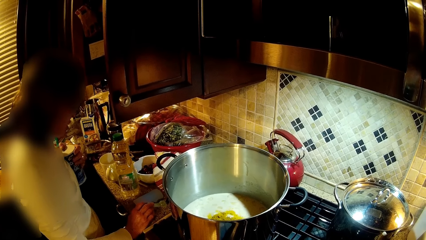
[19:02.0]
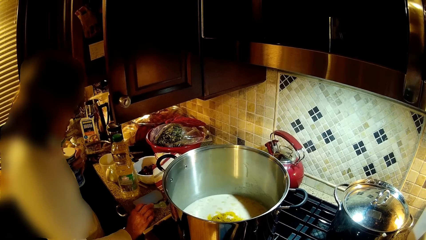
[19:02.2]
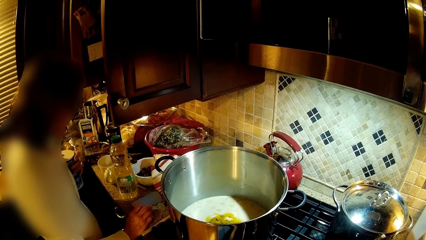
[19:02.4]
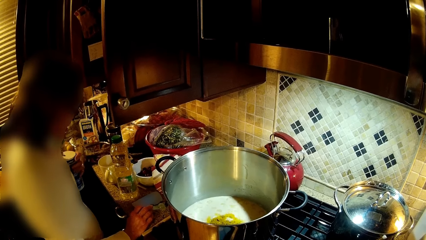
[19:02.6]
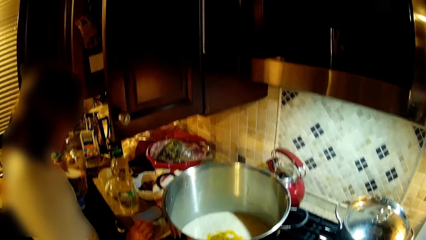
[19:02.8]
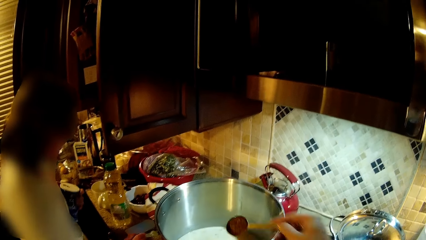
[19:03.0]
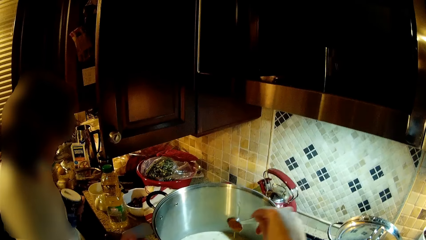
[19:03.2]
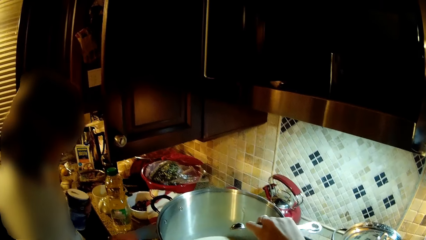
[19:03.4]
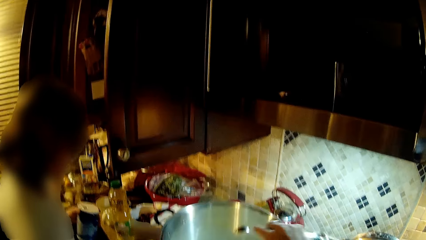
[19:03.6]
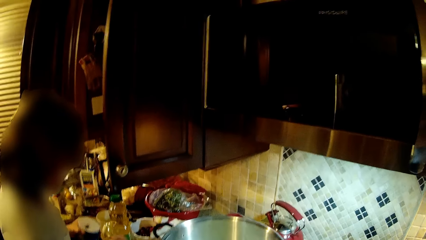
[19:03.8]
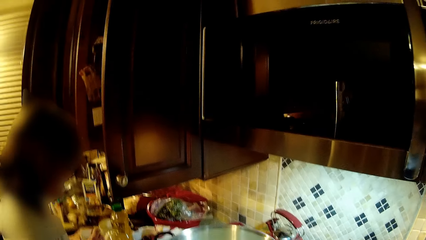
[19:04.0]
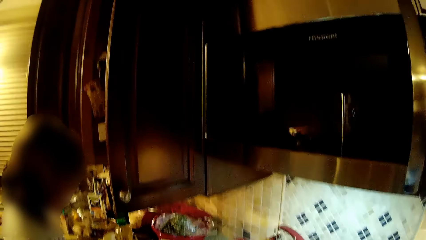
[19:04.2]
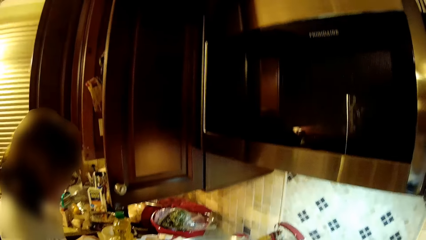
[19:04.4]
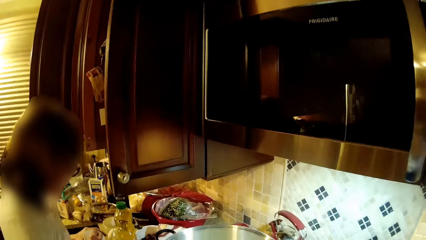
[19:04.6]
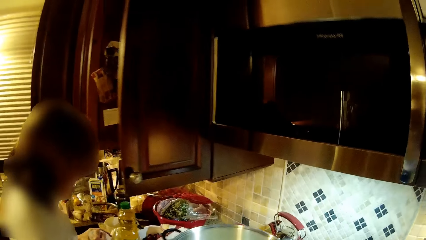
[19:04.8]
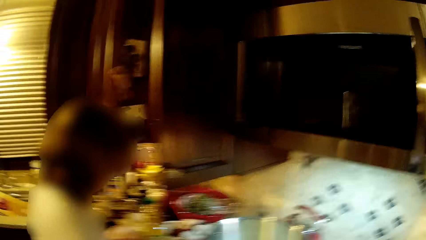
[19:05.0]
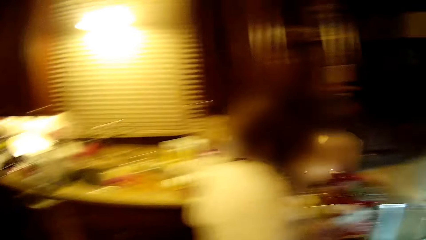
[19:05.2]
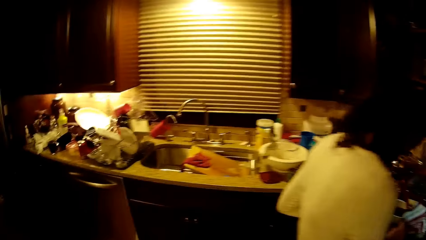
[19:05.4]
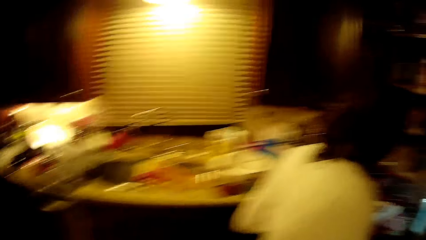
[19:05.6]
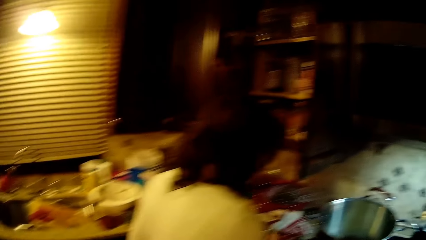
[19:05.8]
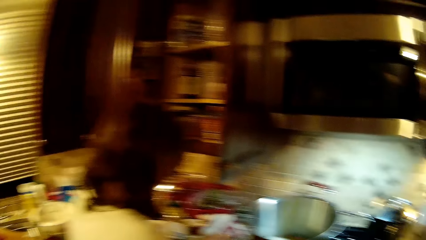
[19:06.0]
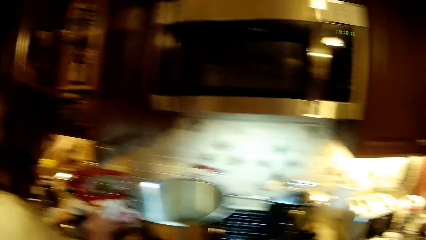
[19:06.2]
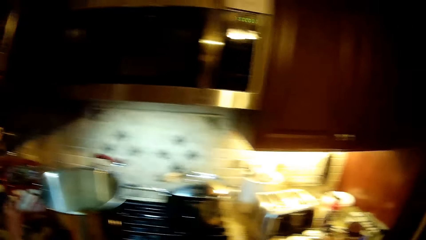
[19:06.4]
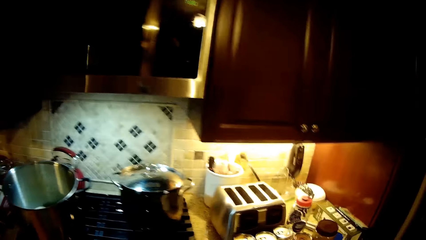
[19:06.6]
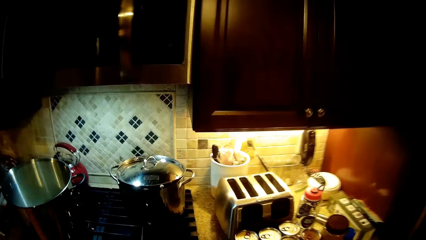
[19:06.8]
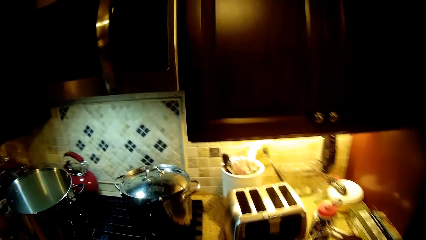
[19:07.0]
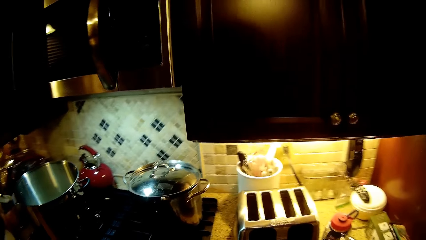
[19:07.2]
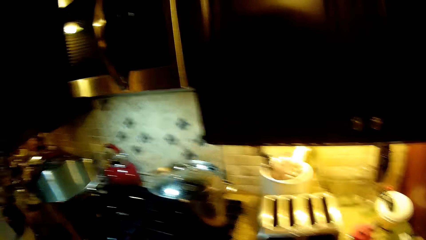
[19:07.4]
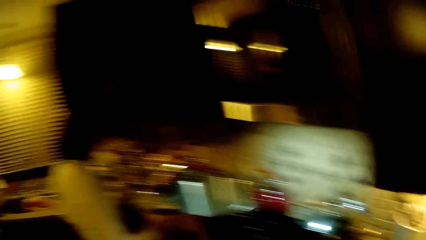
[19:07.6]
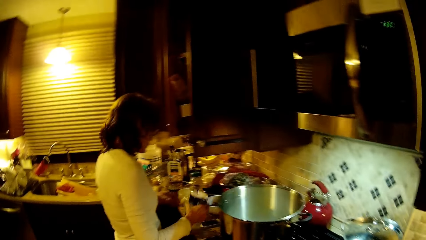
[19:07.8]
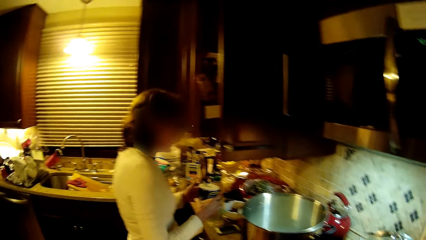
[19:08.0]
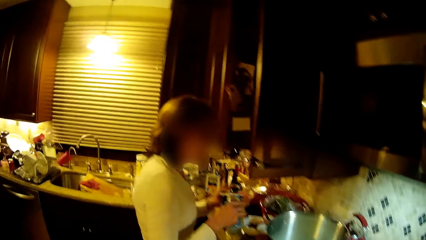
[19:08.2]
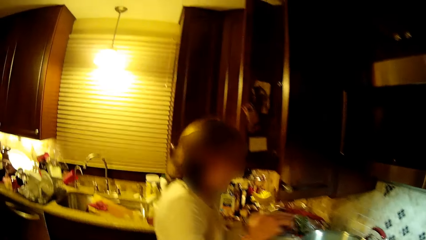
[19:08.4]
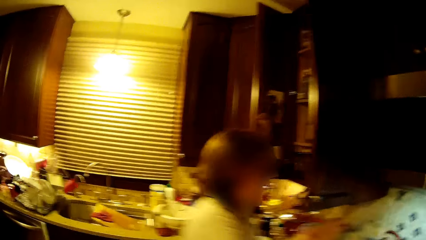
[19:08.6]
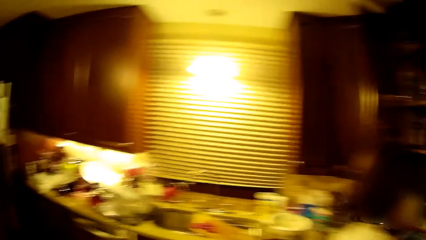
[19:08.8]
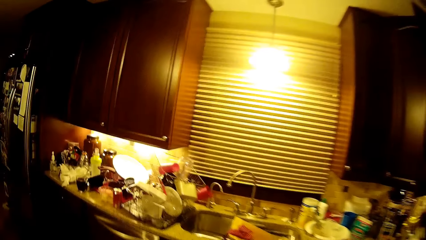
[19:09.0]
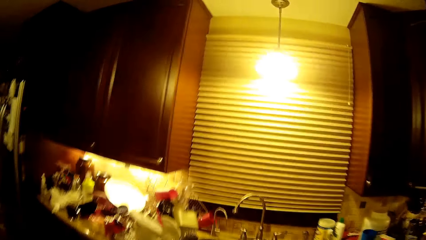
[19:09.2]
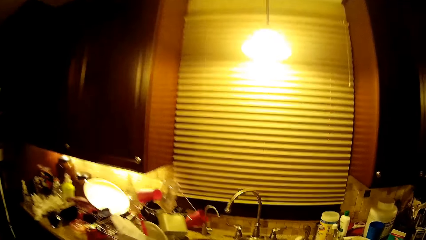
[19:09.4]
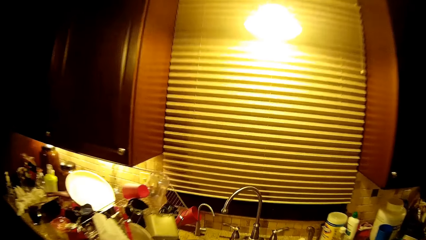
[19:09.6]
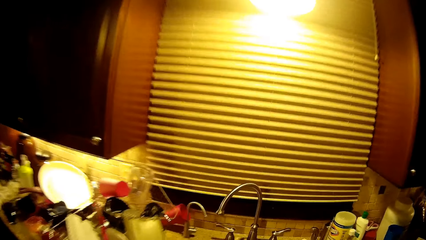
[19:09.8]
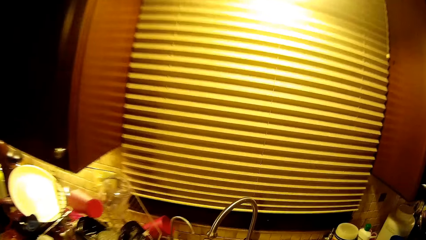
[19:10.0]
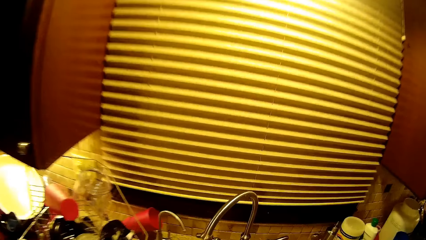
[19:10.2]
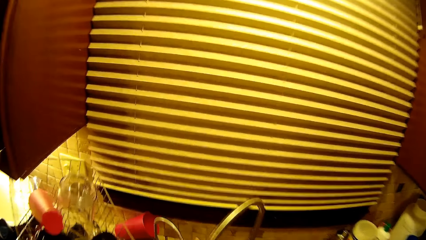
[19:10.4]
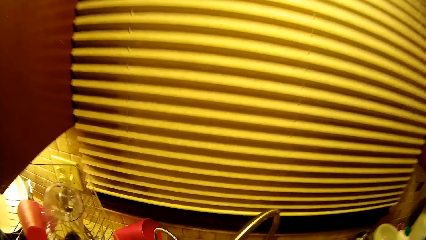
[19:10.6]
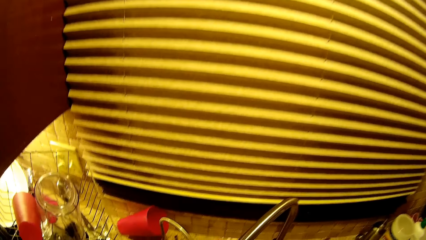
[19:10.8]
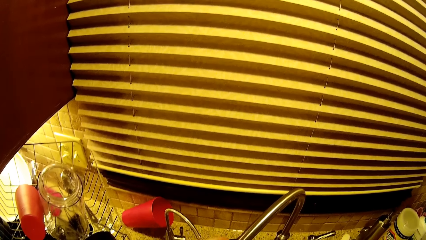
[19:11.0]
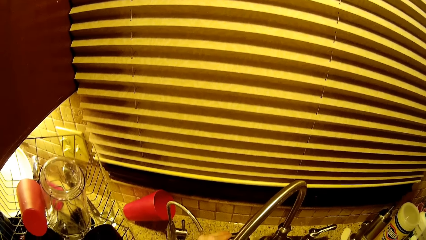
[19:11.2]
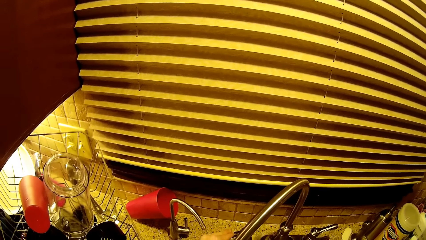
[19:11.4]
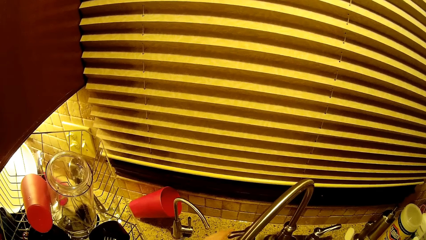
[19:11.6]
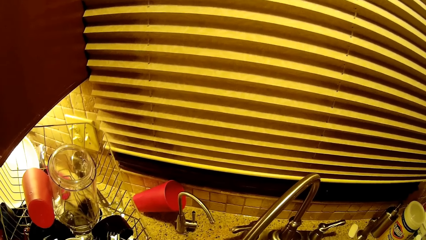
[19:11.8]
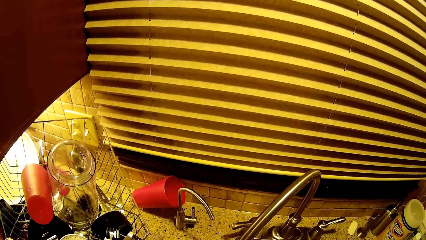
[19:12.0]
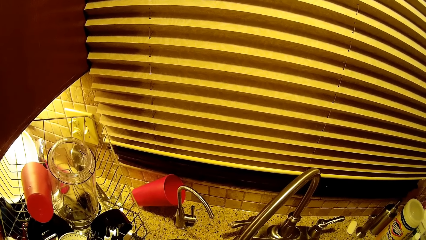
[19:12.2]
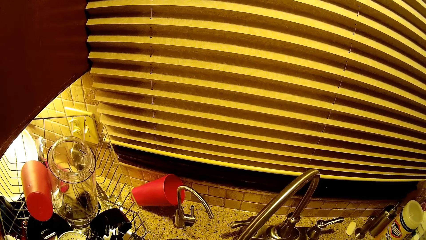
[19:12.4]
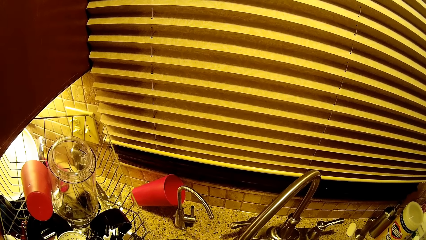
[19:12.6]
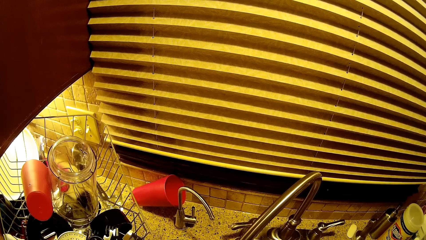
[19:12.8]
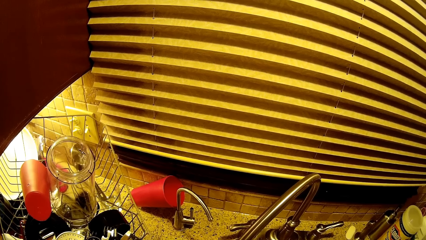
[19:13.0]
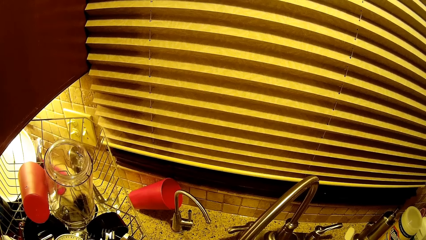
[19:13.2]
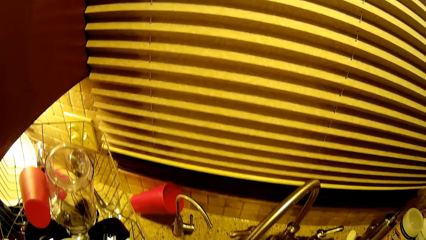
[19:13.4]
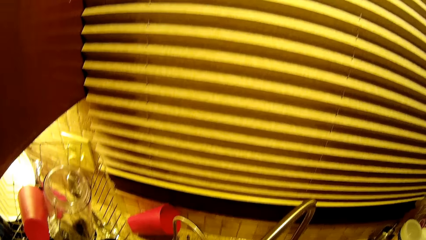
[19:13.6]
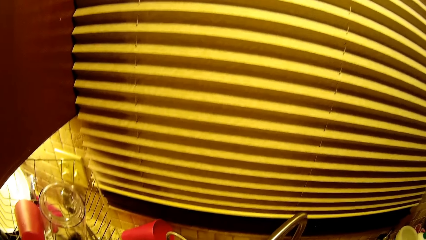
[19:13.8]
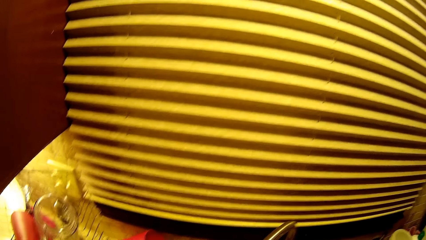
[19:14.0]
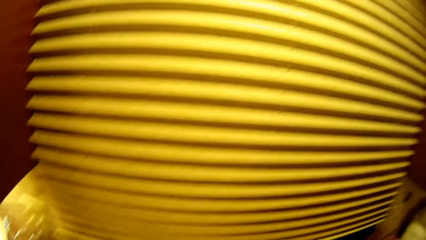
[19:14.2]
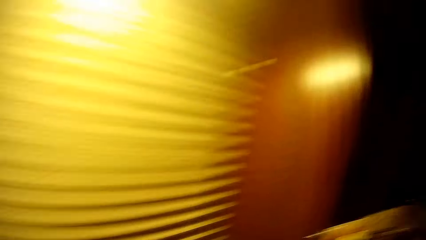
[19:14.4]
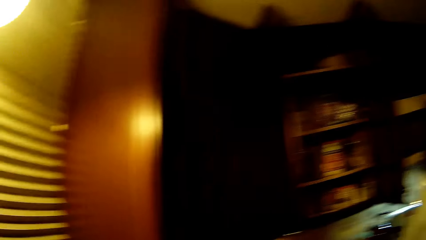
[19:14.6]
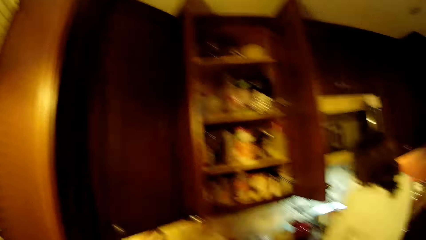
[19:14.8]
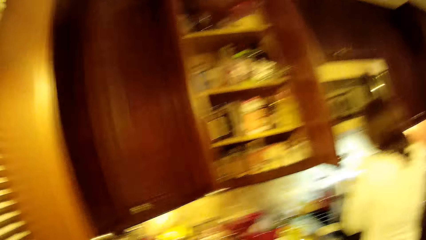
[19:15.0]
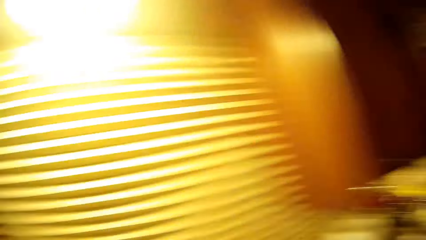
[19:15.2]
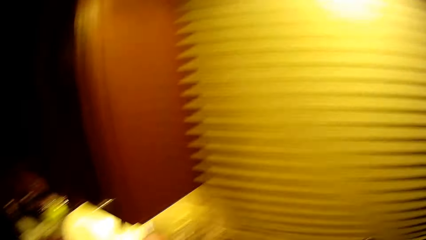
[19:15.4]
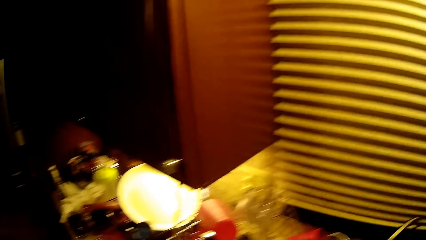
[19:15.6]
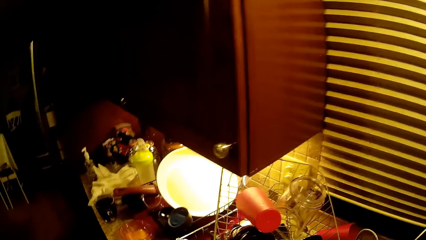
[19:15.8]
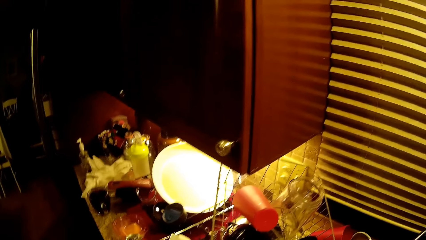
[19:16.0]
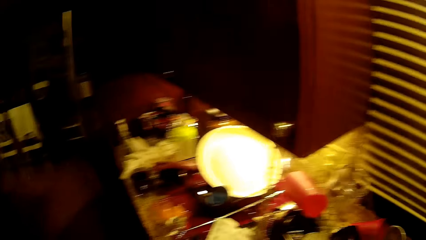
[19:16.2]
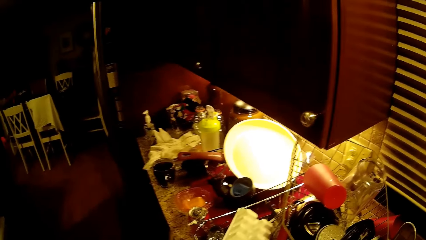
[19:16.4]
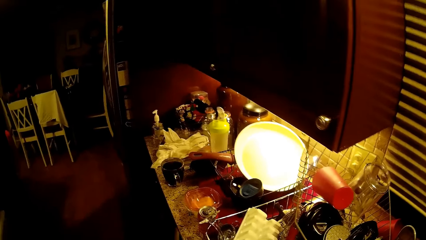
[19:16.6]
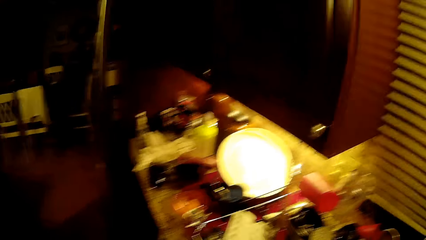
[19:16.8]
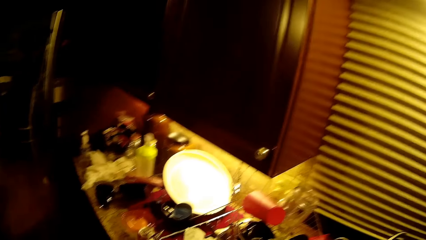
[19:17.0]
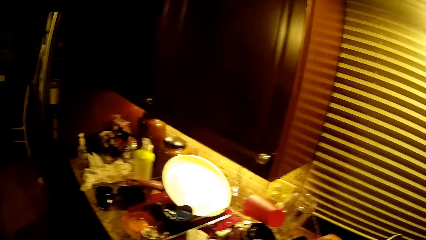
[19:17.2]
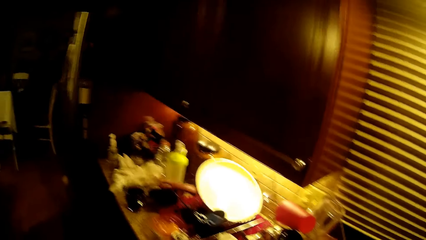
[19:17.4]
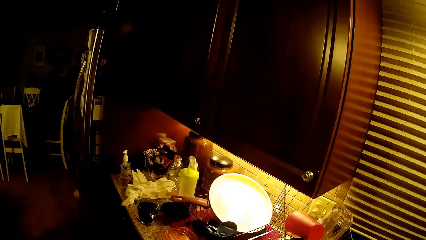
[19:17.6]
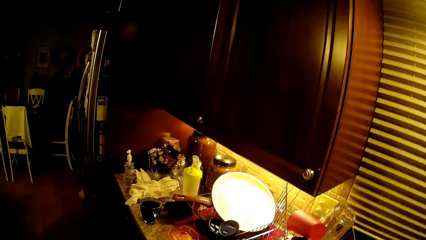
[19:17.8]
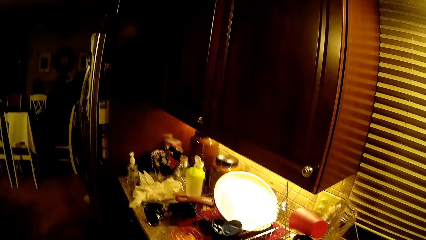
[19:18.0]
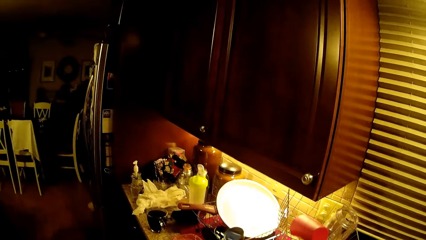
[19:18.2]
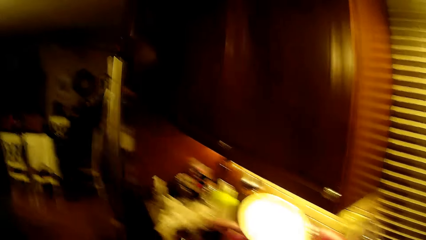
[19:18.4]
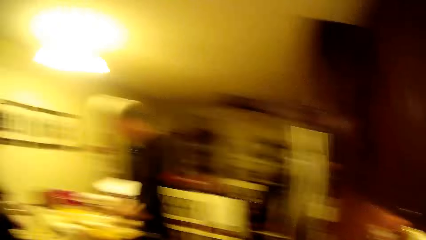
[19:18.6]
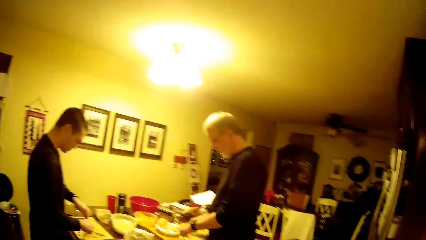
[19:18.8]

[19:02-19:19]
The camera wearer puts a spice into the cooking pot. They walk around. They look around. A woman holds a tin of something and picks up the container. The camera wearer walks towards the sink. They look around the kitchen sink. They open the tap. They turn around in a kitchen. They walk around.
